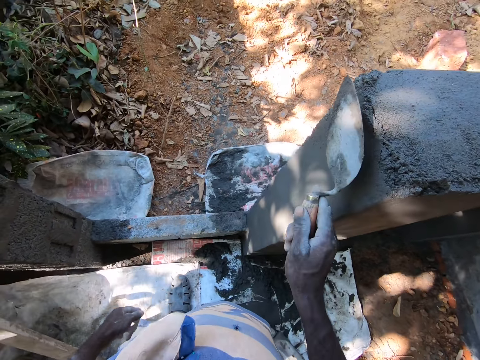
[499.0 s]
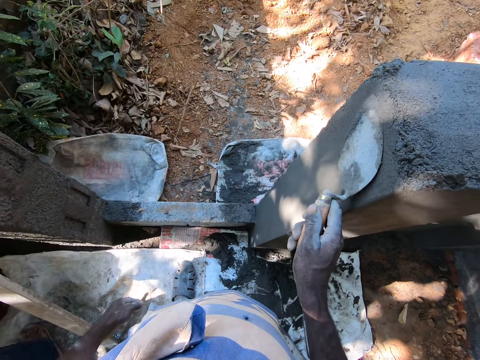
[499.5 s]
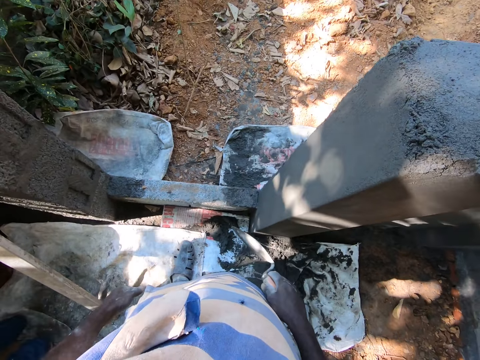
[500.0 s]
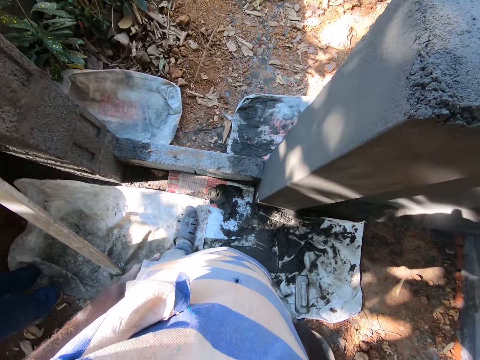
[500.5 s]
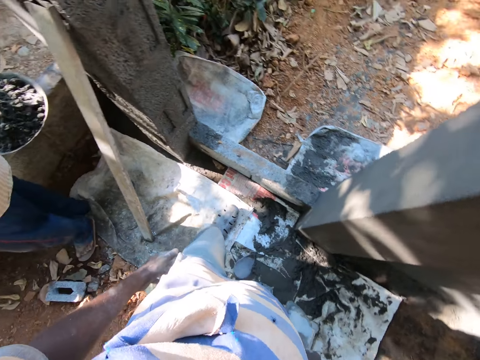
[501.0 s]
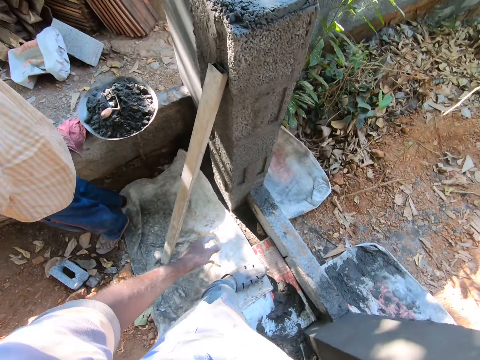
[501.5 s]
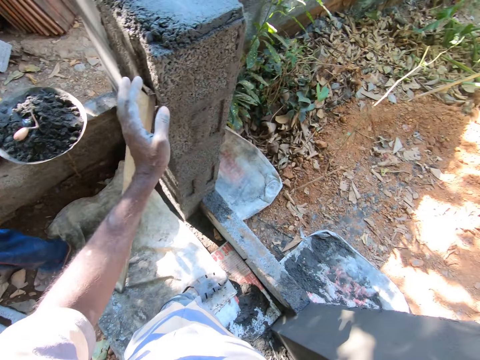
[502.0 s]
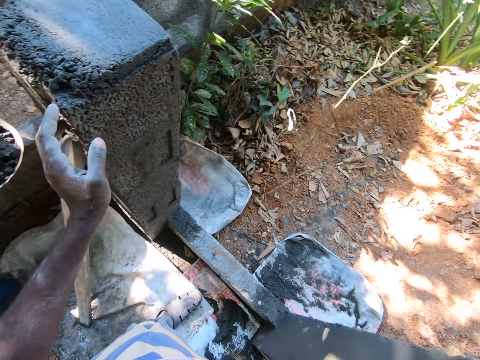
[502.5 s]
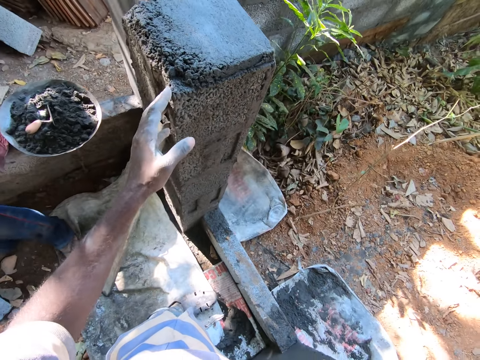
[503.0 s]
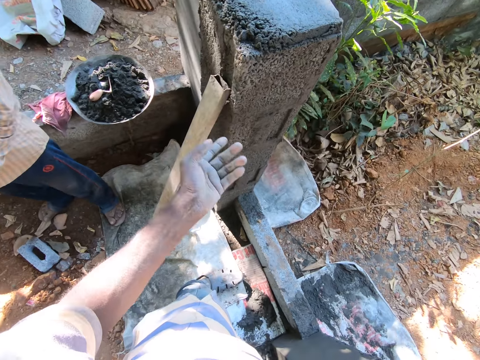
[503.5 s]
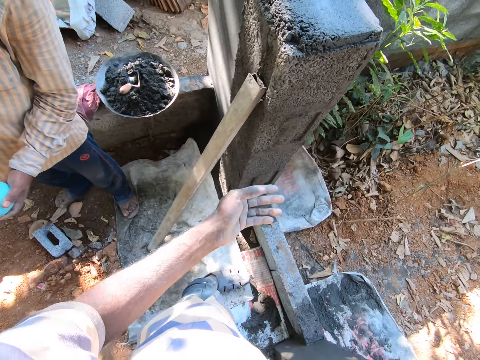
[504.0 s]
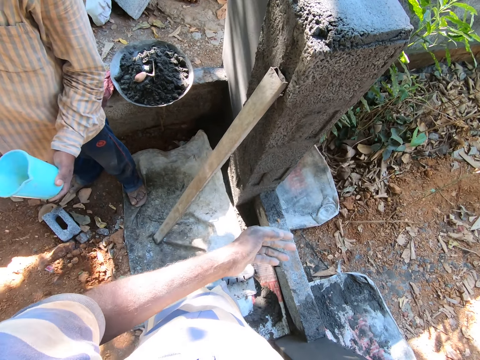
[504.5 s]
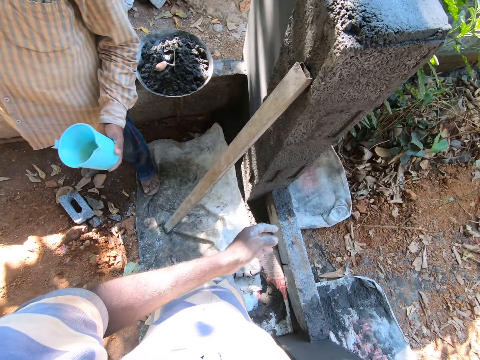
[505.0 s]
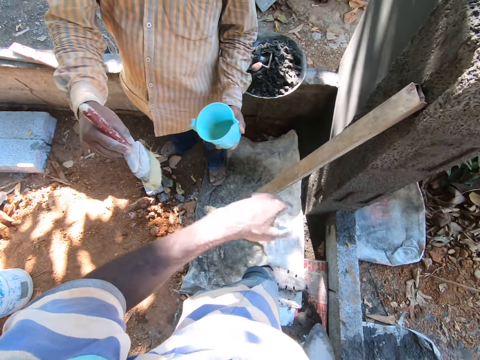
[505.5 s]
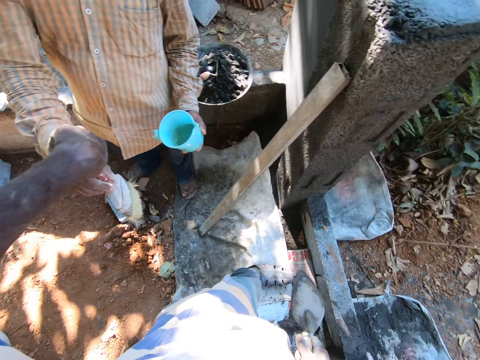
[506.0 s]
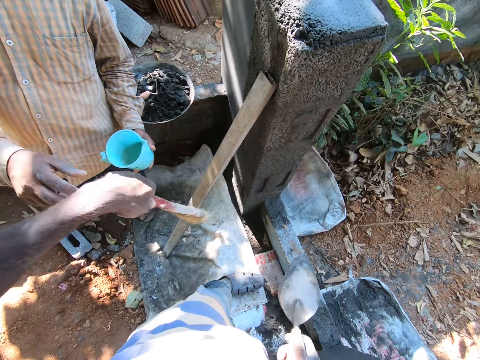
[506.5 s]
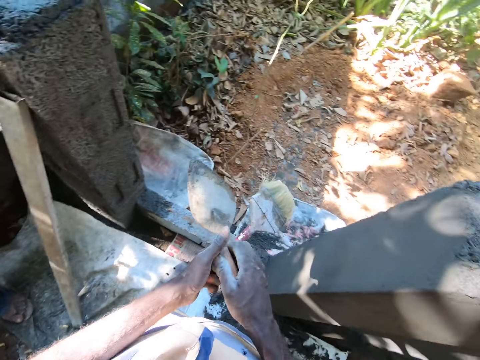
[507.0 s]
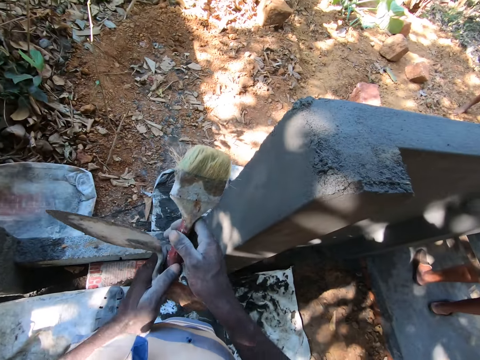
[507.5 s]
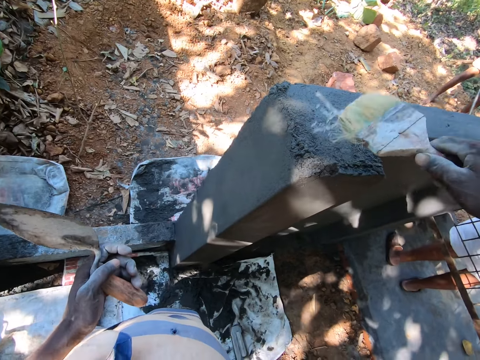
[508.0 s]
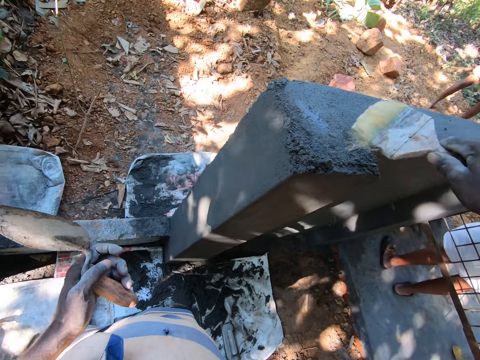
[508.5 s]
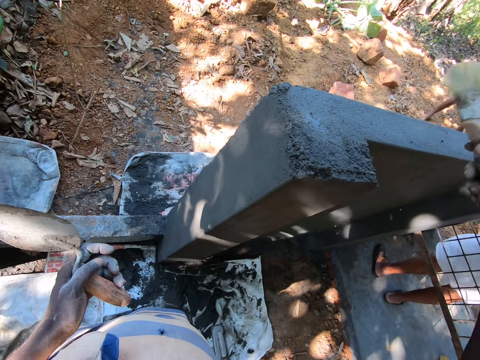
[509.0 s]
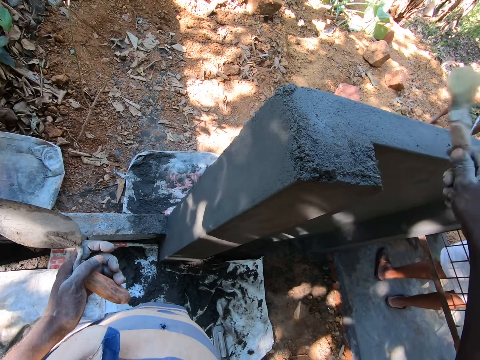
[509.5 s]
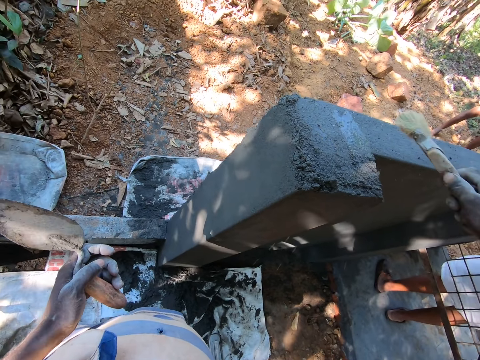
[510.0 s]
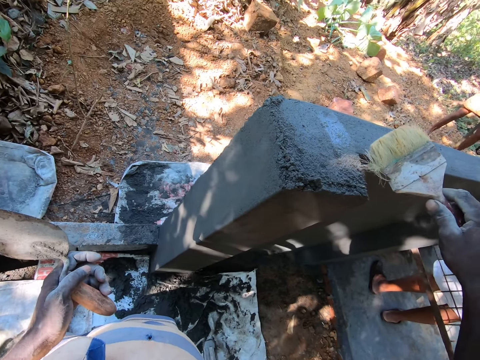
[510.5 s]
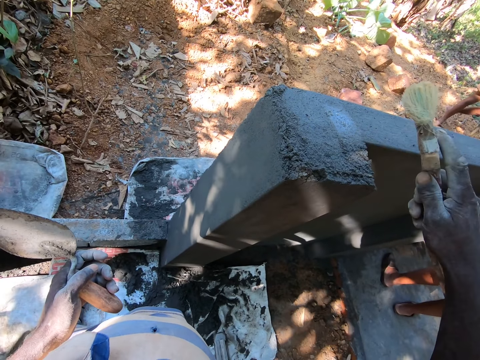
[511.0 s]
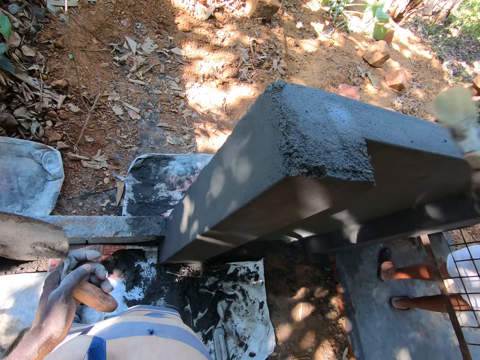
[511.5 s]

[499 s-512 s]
The camera wearer smoothens the wall or column with the steel hand trowel or shovel in his right hand. He removes the shovel from the column. He flaps the hand. He touches the wall with his left hand. He interacts with a man. The man holds a jug of water with his left hand and holds a brush in his right hand. The camera wearer collects the brush from the man with his left hand. He passes the steel hand trowel in his right hand to his left hand. He picks the brush from his left hand with his right hand. He sprinkles water on the wall with the brush in his right hand.

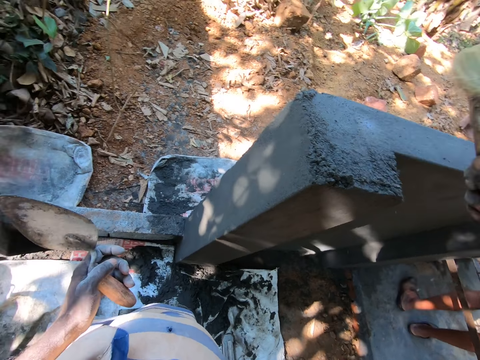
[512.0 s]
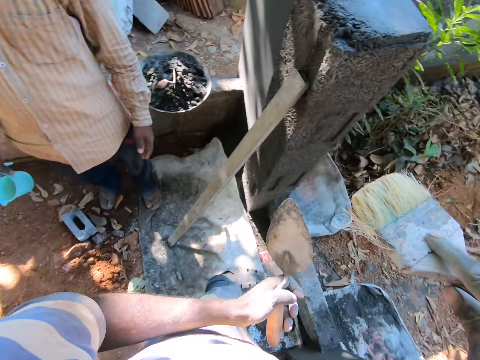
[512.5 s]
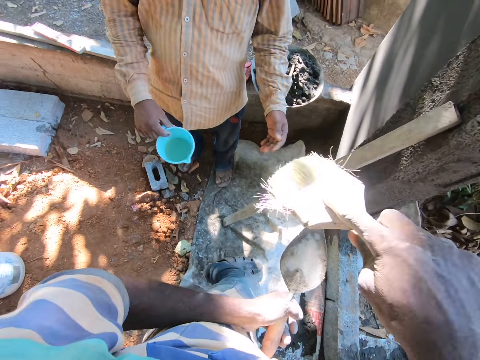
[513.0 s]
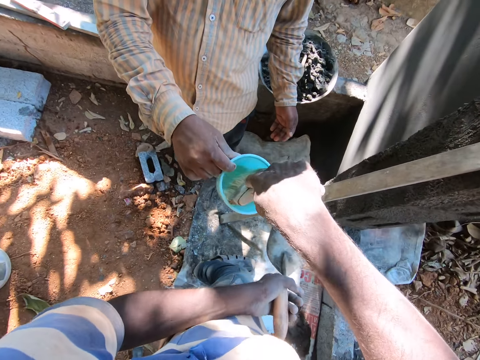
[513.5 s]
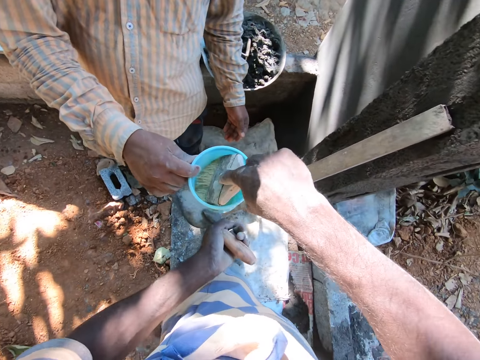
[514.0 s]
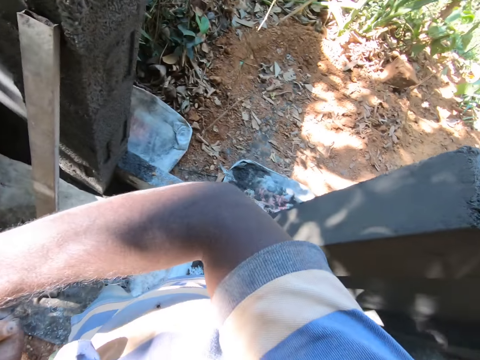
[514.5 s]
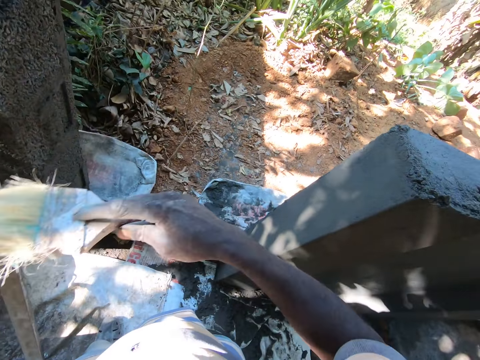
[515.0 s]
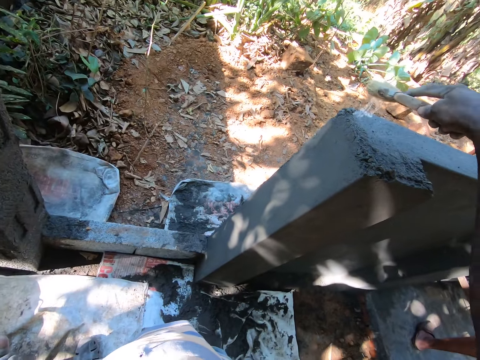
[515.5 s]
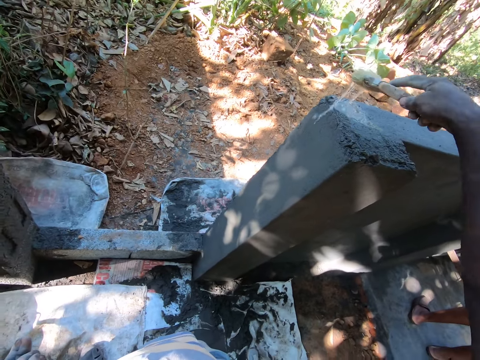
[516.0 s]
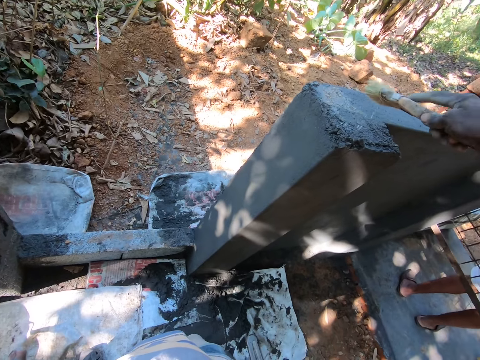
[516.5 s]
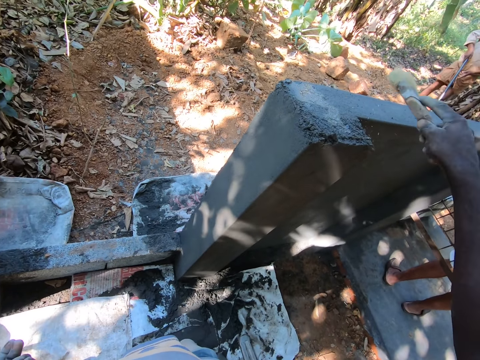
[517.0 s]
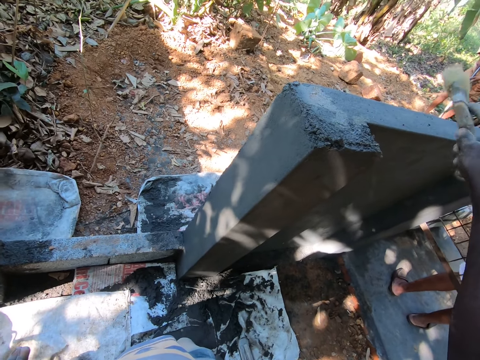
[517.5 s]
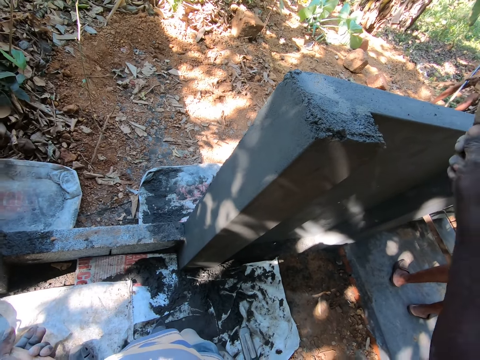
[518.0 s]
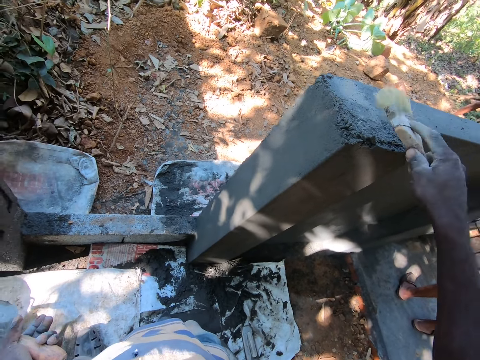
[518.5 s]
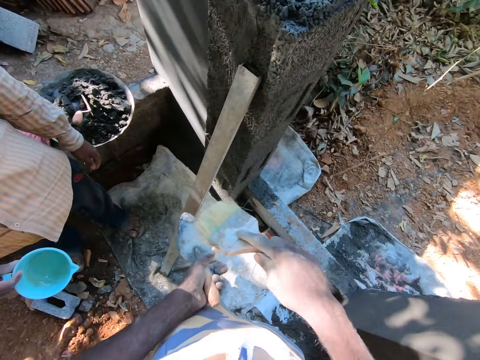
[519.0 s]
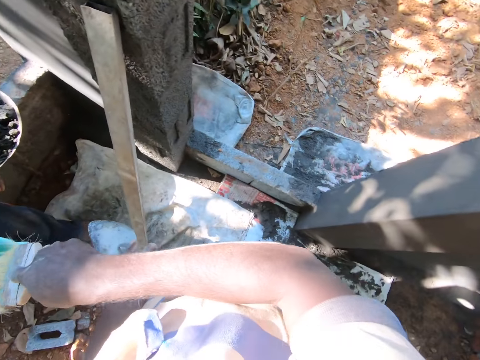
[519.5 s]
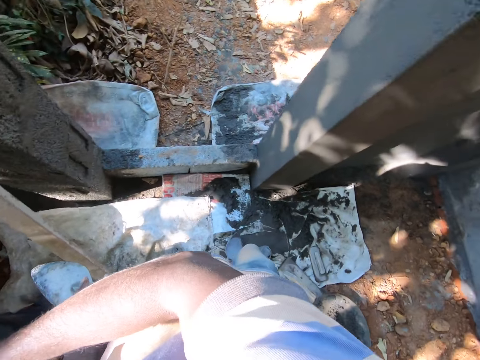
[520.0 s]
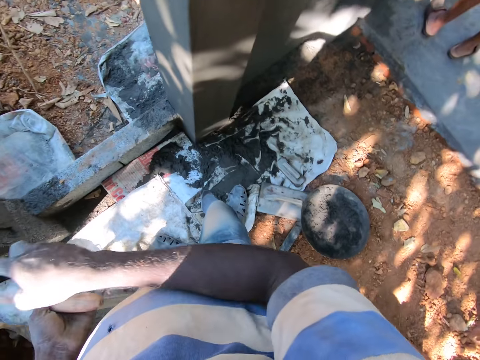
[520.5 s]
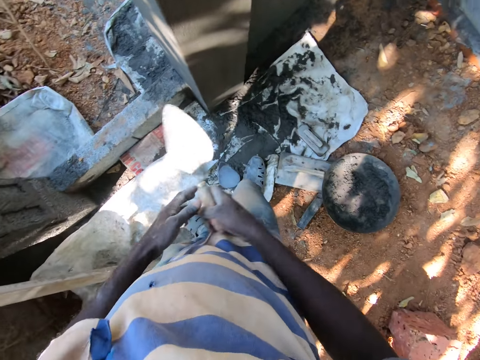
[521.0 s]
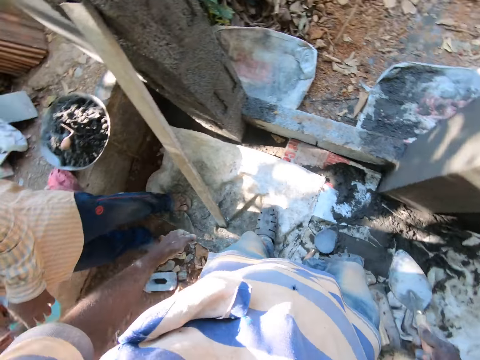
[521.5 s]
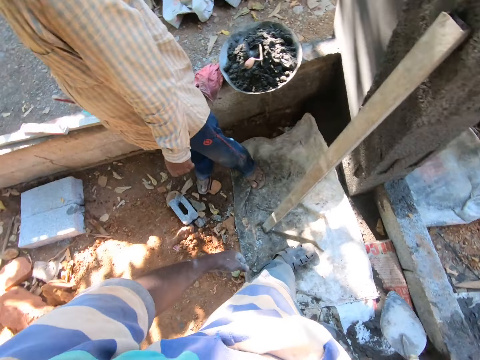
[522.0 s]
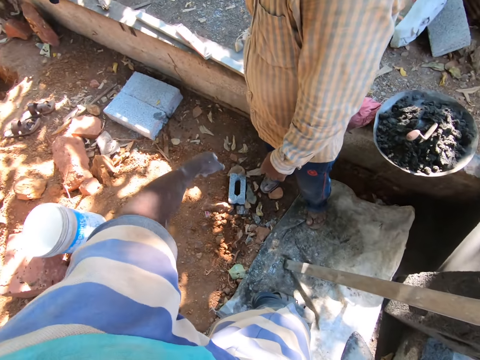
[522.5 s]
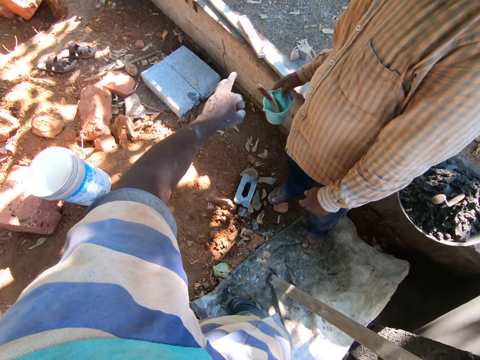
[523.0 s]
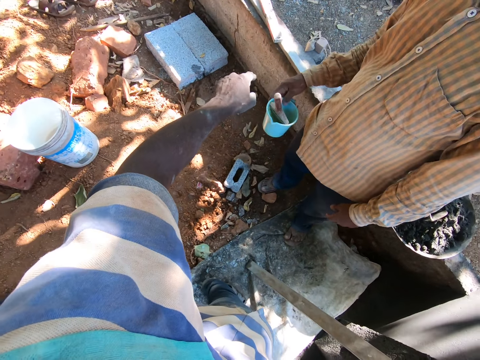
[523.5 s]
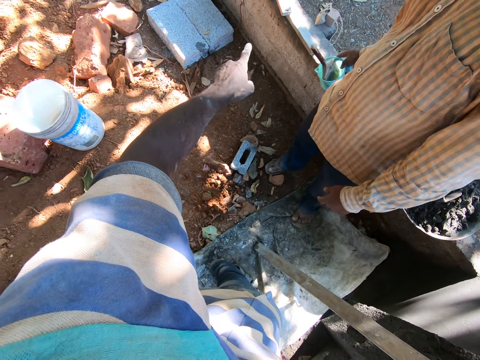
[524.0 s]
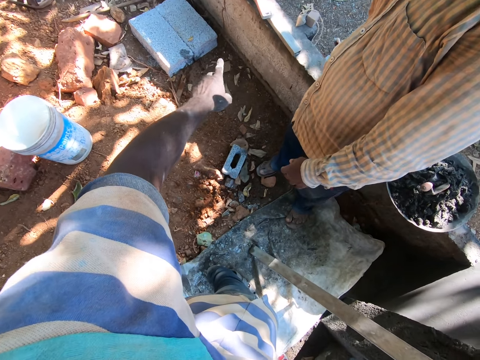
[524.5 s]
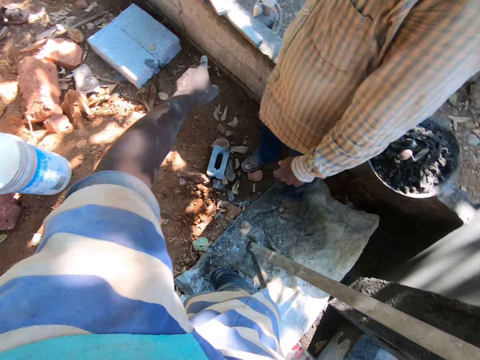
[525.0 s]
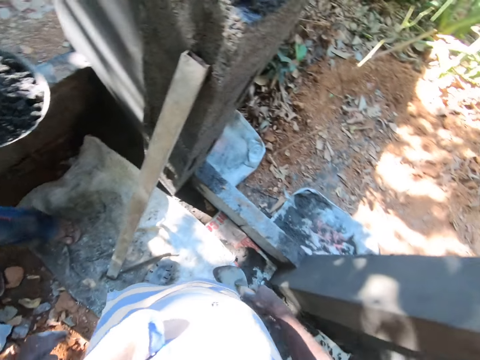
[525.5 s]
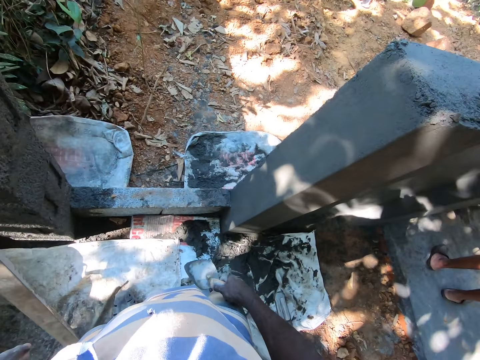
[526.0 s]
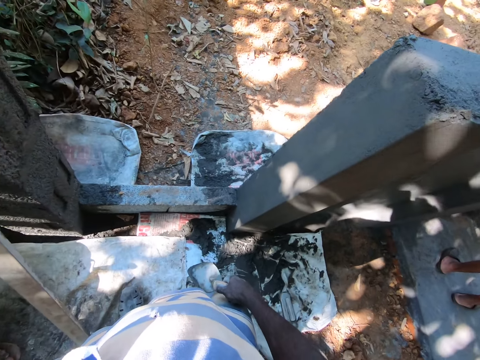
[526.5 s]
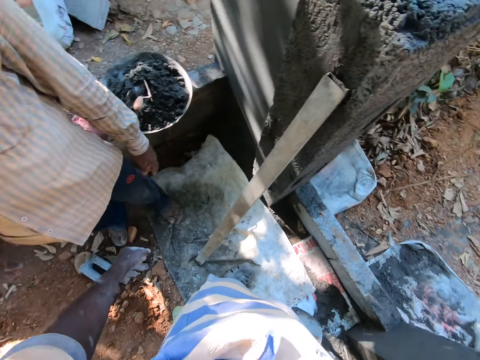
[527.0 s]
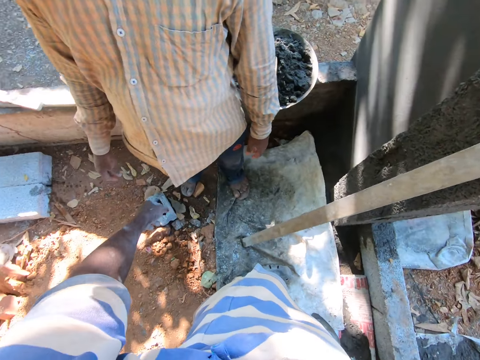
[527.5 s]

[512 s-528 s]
The camera wearer dips the brush in his right hand into the jug of water in the man's right hand. He wets the wall with the brush in his right hand. He drops the brush in his right hand into the jug of water in the man's right hand. He moves the steel hand trowel in his left hand to his right hand. He flaps the hand. He interacts with the man. The man puts the jug of water behind him.
